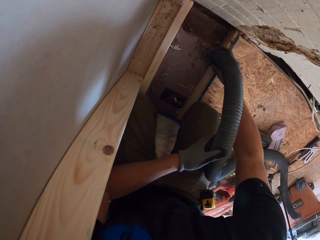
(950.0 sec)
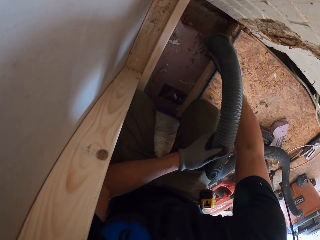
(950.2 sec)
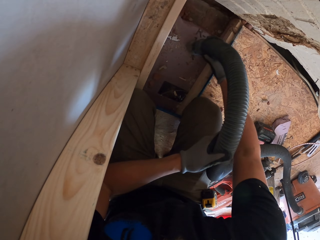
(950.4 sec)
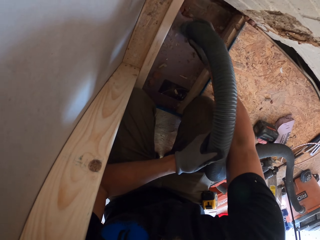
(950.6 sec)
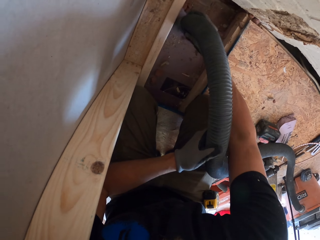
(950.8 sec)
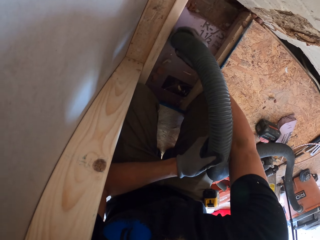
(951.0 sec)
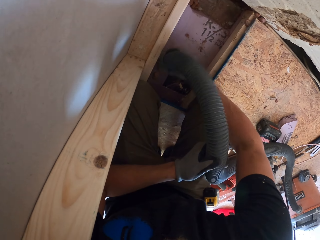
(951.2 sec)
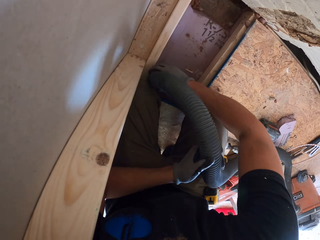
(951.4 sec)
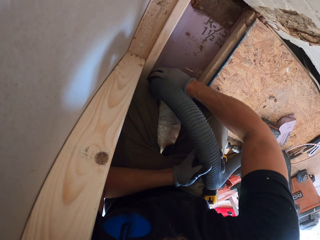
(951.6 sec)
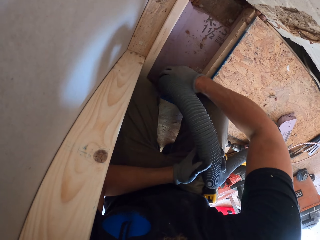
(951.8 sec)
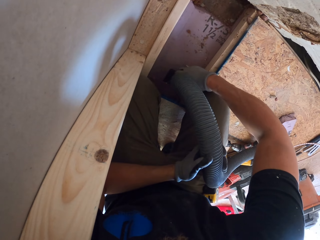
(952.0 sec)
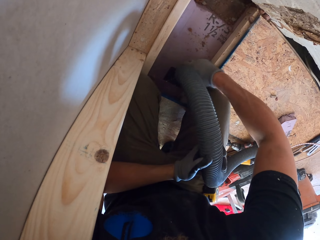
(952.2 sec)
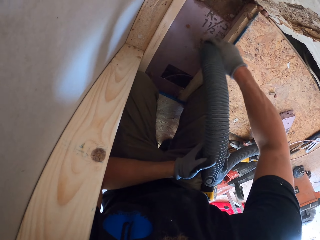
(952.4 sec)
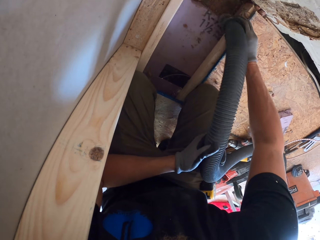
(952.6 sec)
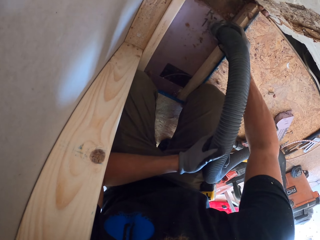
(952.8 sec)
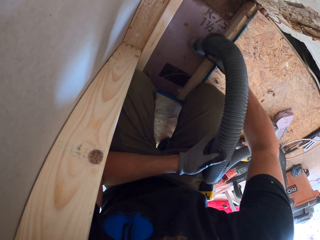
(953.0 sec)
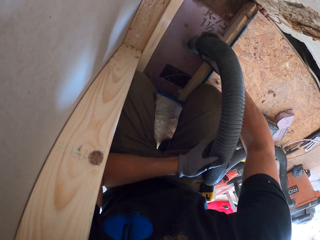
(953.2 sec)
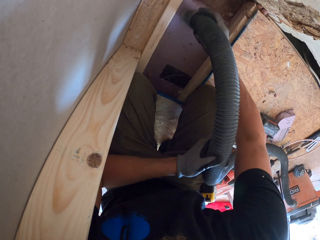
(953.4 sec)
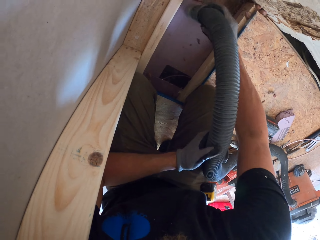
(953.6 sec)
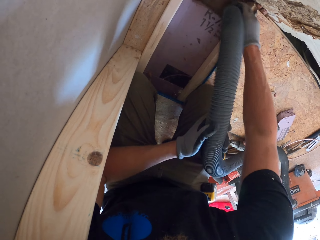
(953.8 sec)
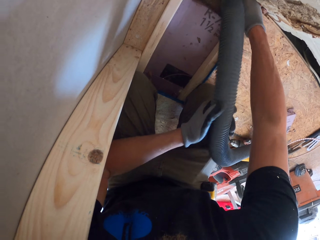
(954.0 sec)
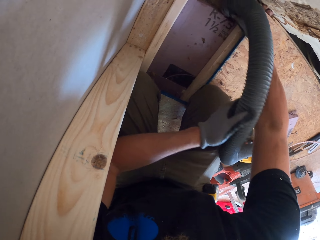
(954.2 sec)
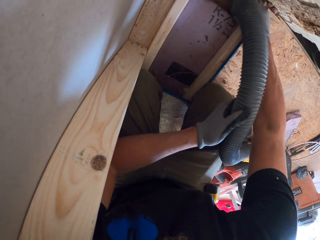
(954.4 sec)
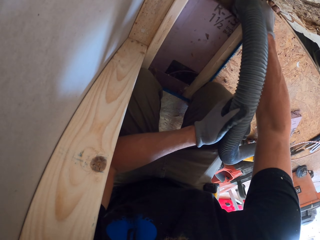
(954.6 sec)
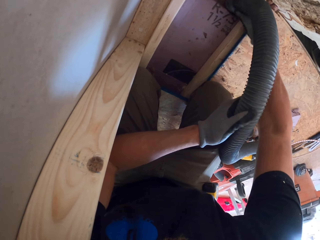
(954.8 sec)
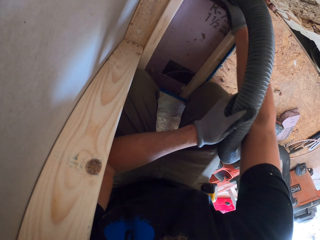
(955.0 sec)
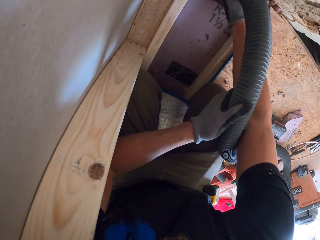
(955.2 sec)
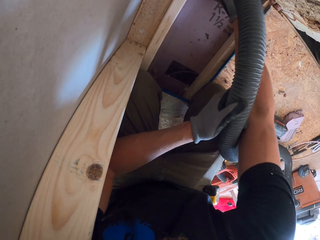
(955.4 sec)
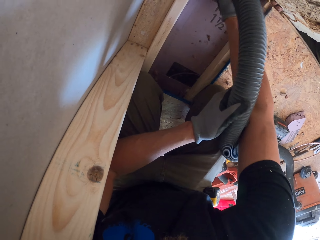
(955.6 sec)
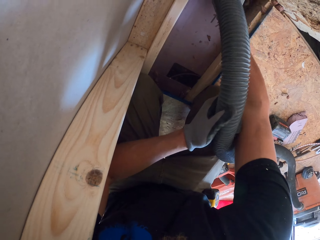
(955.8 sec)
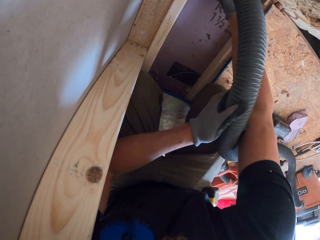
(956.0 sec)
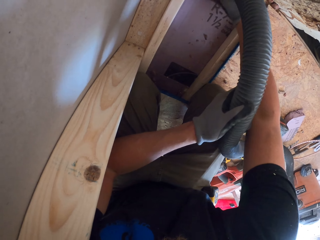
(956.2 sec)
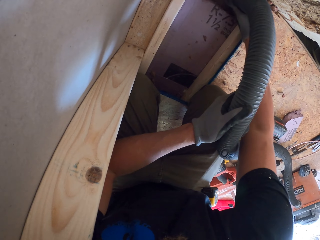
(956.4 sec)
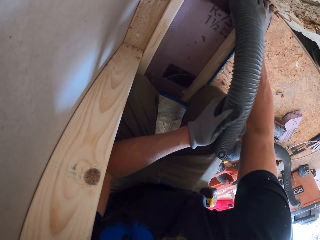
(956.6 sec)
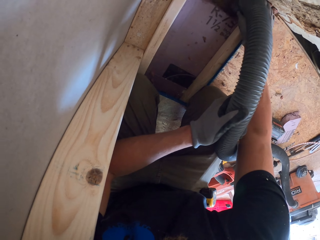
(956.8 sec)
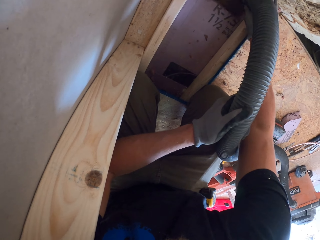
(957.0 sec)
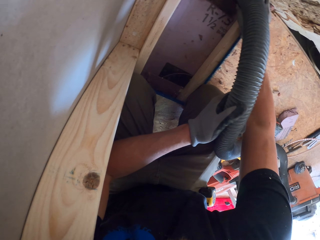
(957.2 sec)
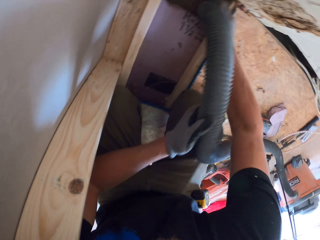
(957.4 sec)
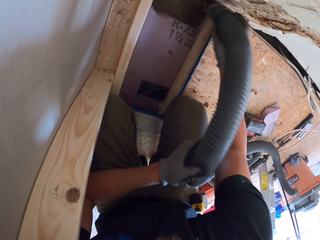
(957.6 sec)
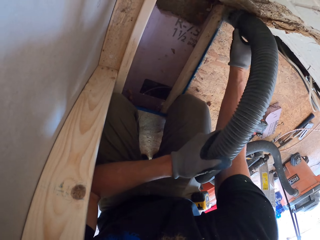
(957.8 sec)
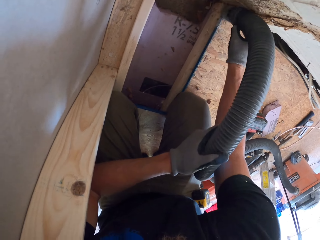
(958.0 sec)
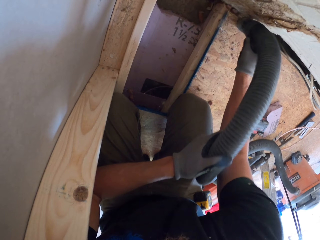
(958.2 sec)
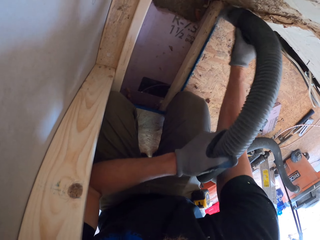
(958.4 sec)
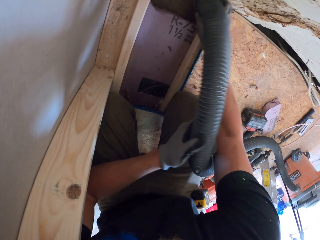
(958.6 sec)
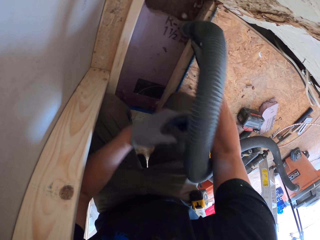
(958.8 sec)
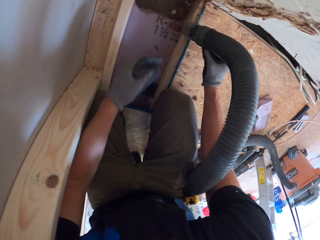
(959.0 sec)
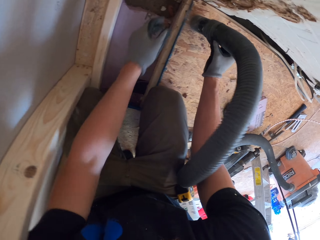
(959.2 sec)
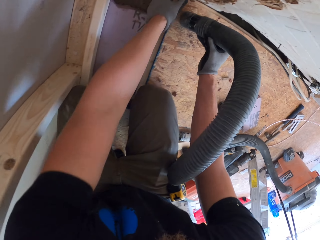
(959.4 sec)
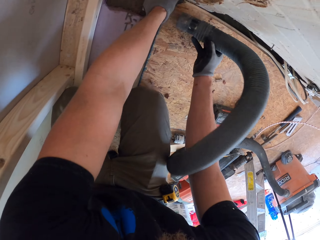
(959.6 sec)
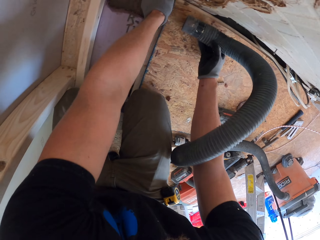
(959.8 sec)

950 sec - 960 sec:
The camera wearer vacuums the hole. They collect the dust on the floor. They vacuum the hole repeatedly.

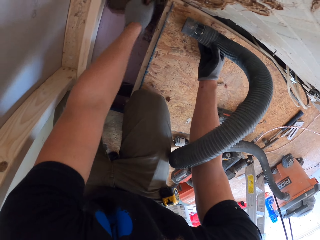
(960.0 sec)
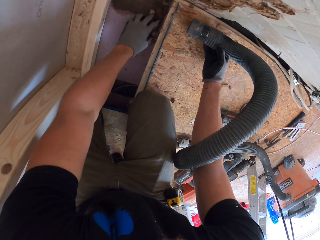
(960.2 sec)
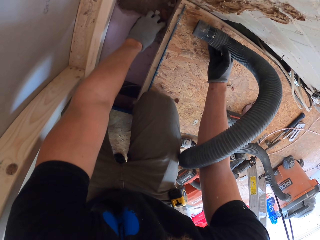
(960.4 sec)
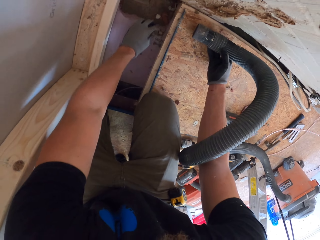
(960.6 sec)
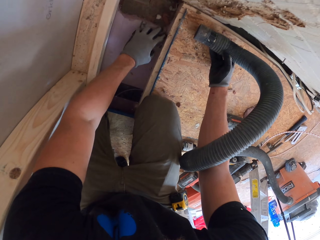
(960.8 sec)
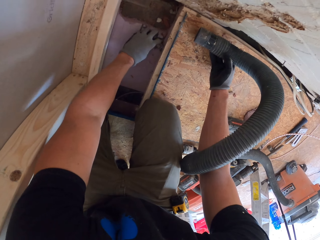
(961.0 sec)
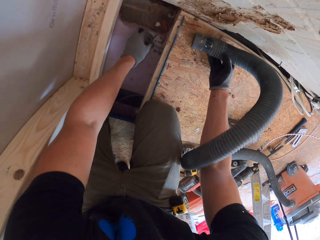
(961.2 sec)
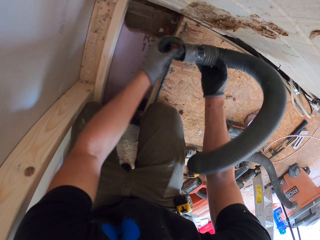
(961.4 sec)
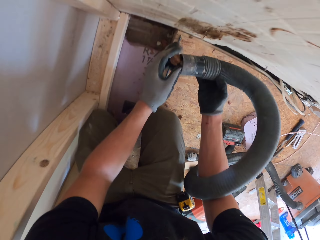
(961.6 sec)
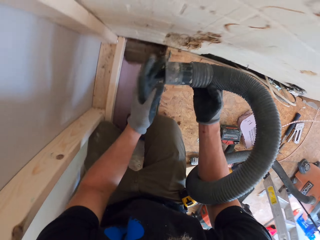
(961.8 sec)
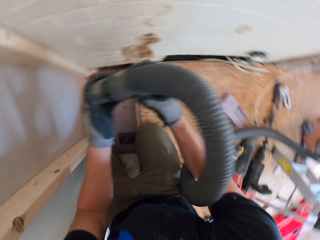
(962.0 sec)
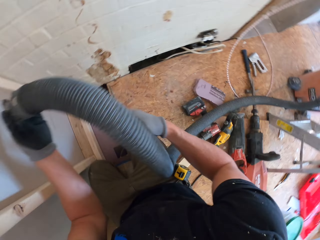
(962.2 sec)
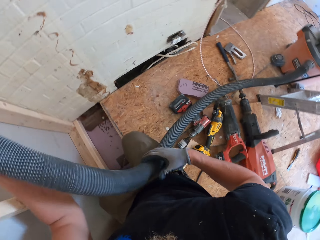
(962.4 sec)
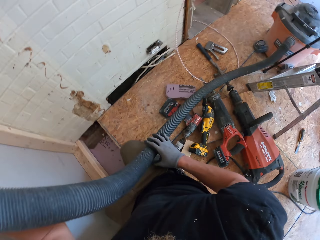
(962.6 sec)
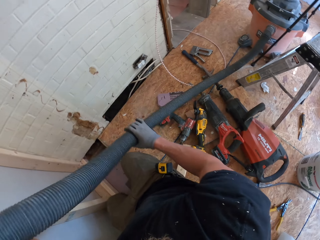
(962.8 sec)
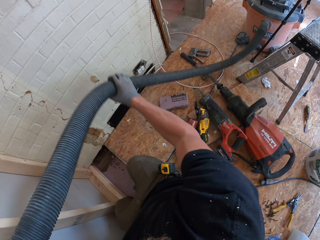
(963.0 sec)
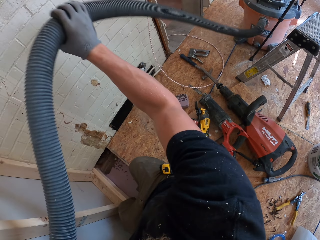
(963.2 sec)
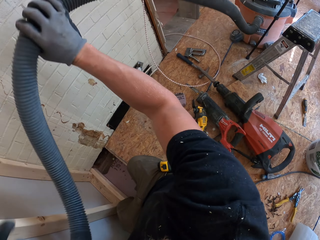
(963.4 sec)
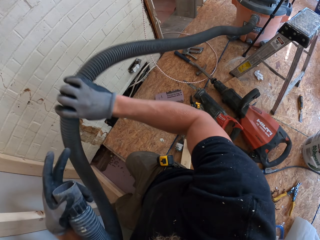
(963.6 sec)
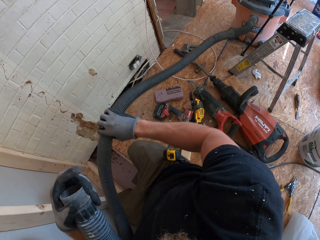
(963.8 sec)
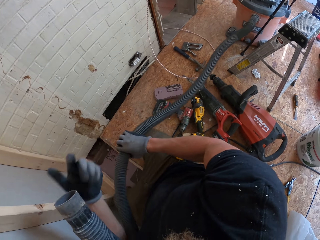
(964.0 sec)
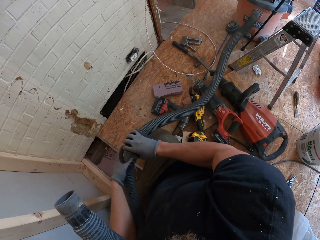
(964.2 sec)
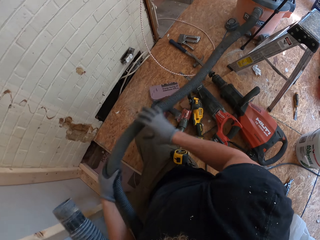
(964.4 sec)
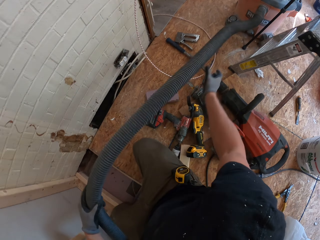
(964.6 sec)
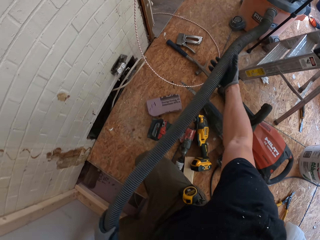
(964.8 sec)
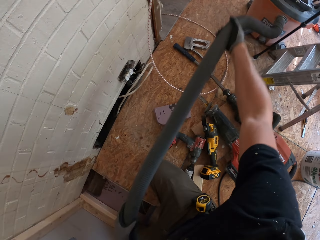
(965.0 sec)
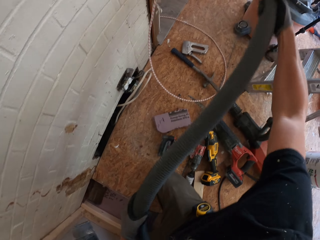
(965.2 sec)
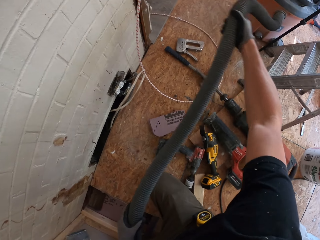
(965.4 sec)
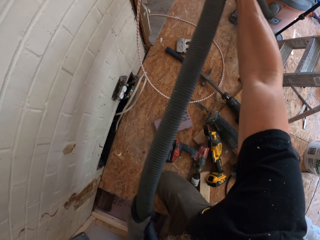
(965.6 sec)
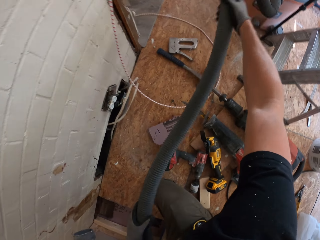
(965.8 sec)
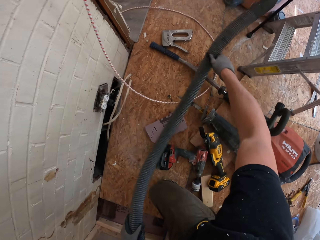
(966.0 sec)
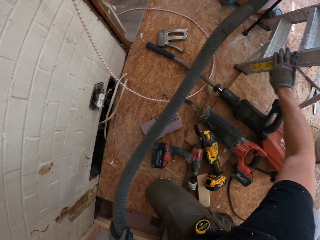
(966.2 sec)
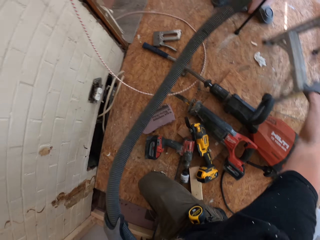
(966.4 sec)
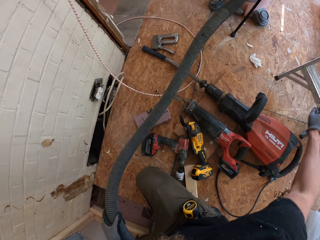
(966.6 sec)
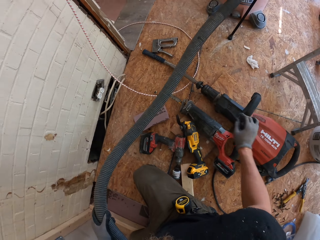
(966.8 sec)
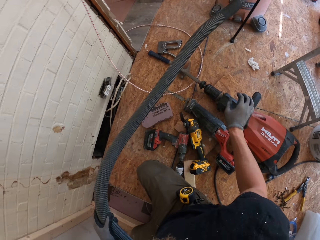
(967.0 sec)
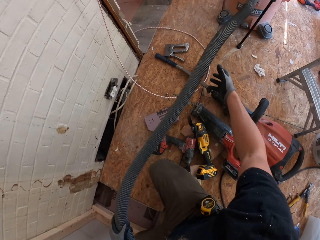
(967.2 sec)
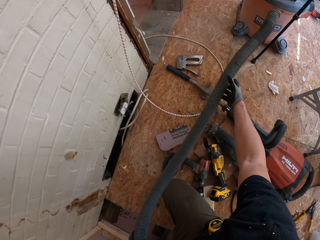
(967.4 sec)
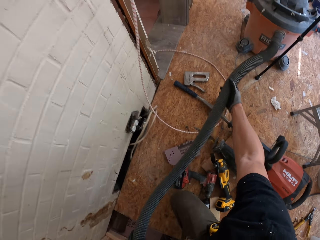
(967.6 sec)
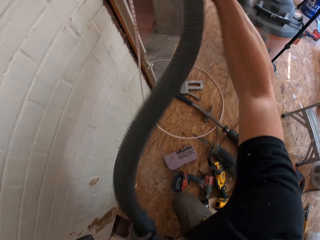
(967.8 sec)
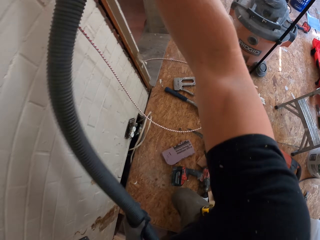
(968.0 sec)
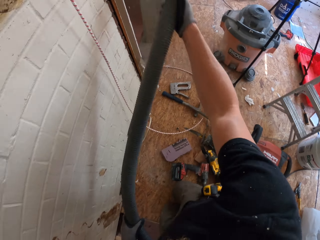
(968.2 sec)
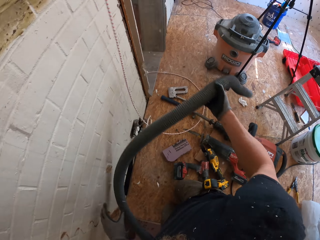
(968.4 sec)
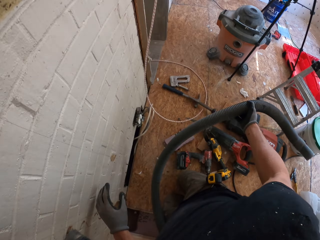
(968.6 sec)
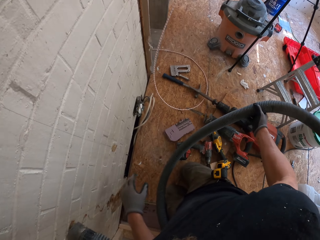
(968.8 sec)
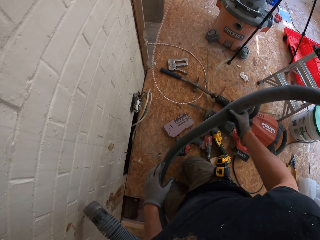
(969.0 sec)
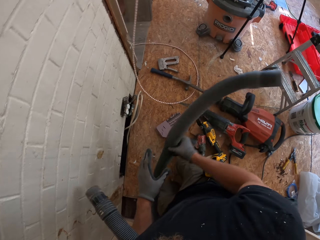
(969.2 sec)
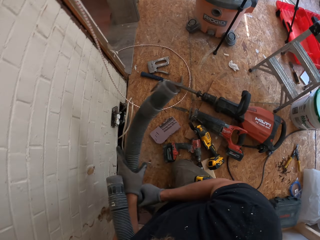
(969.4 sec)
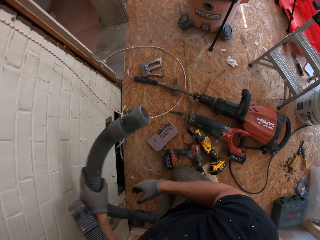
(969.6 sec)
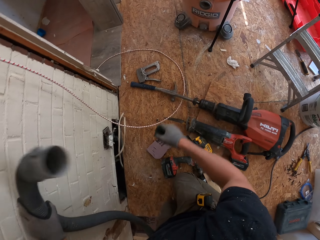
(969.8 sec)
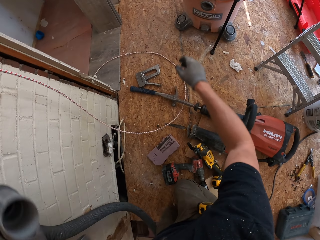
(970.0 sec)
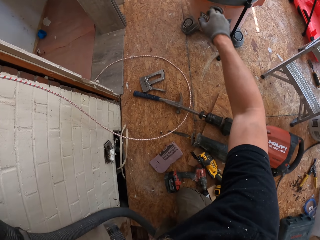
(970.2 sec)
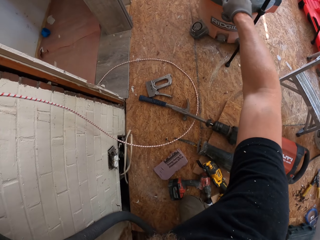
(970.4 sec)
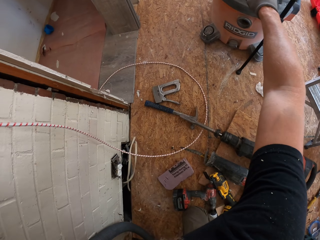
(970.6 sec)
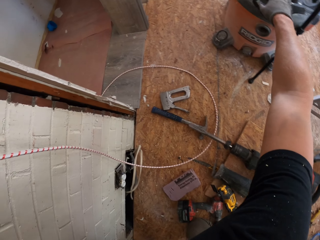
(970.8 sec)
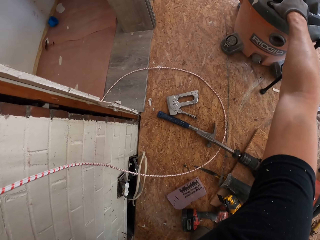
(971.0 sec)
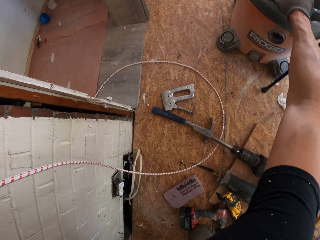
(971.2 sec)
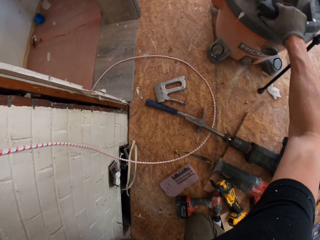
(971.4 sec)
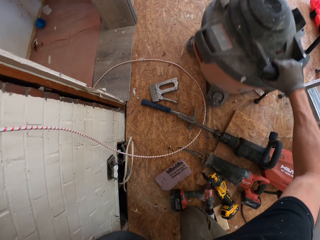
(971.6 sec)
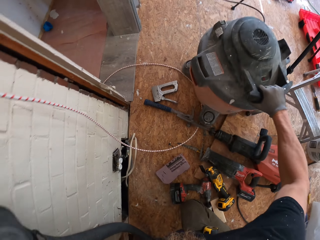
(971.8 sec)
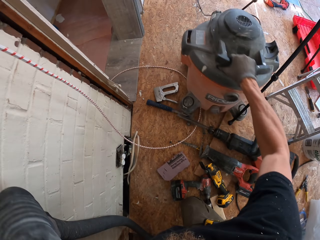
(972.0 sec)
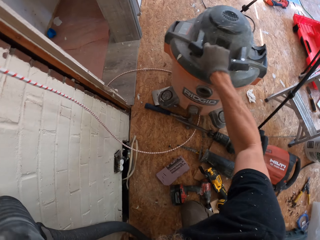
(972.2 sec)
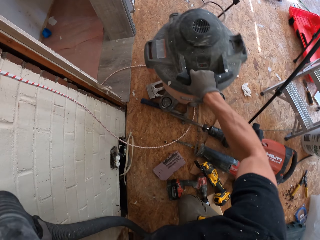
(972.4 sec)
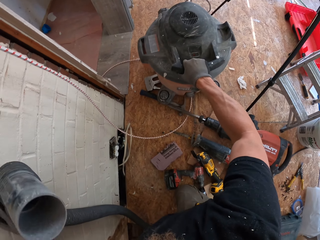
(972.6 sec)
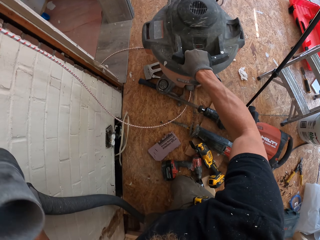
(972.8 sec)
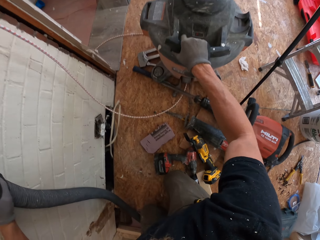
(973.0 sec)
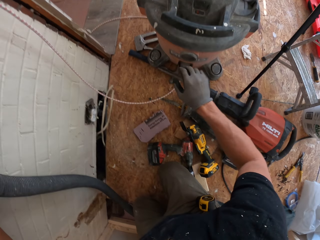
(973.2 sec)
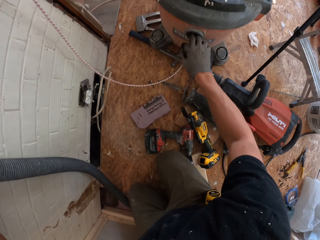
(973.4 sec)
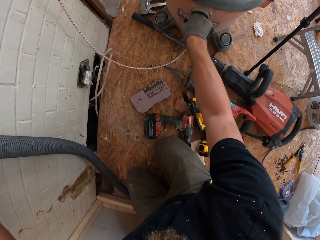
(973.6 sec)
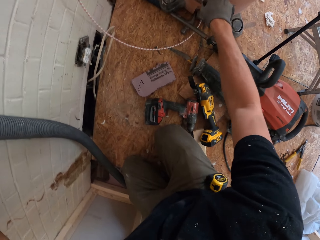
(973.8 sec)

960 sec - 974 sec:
The camera wearer pulls something with the left hand. He picks up a stone in the hole. He places the rock in the vacuum pipe. He holds the pipe with his hands. He lifts the vacuum cord with both hands. He moves the ladder on the floor. He shakes the cord with the right hand. He holds the pipe with his hands. He stands on the floor. He lifts the right hand. He picks up a machine on the floor. He pulls the vacuum cleaner with the right hand.
